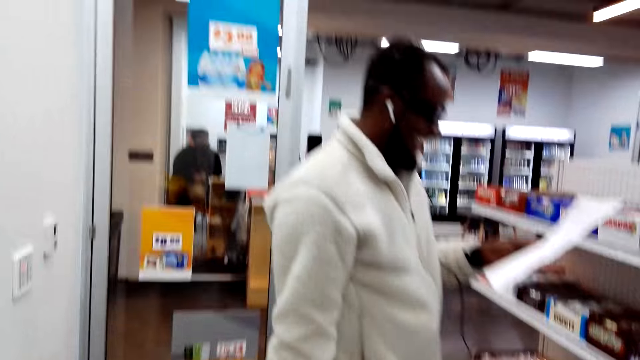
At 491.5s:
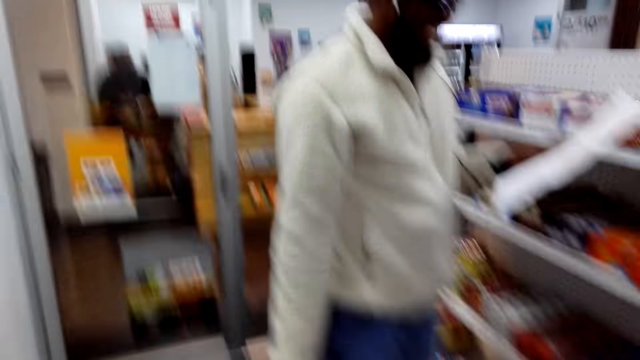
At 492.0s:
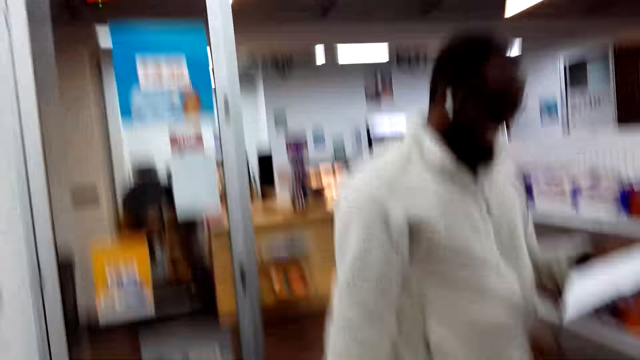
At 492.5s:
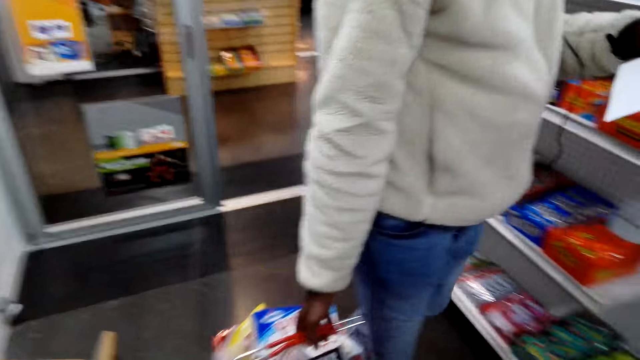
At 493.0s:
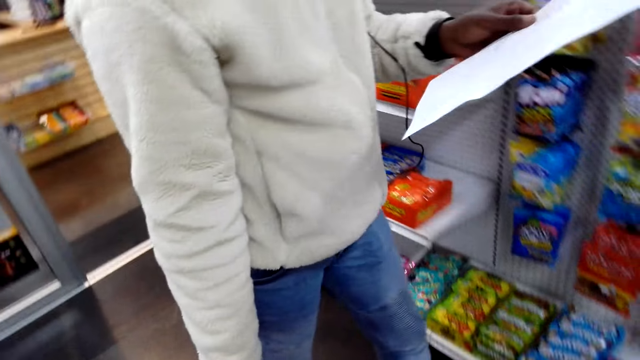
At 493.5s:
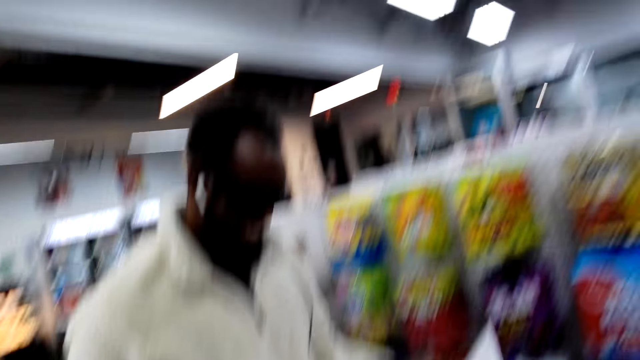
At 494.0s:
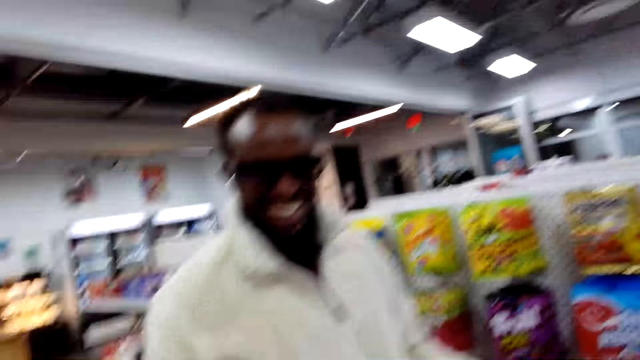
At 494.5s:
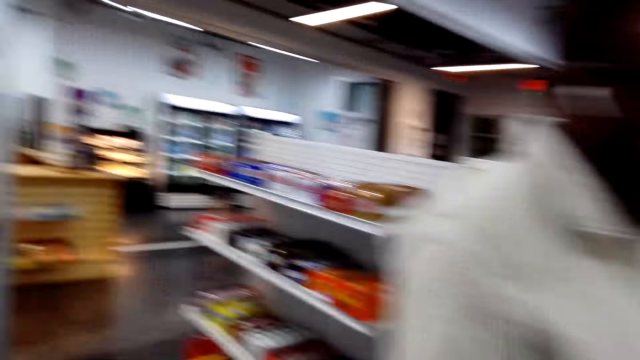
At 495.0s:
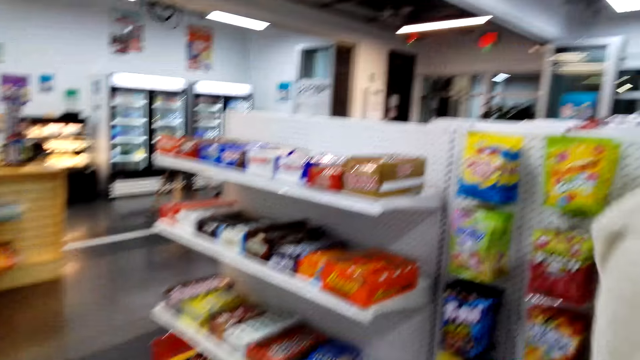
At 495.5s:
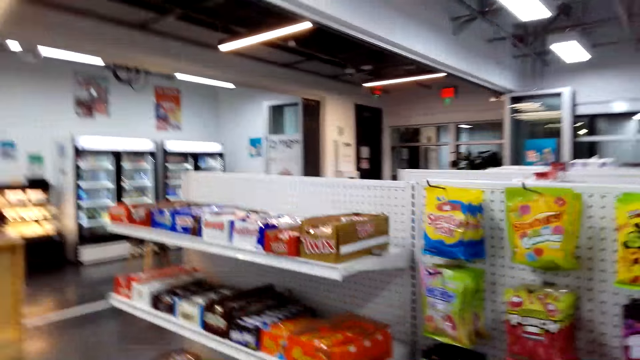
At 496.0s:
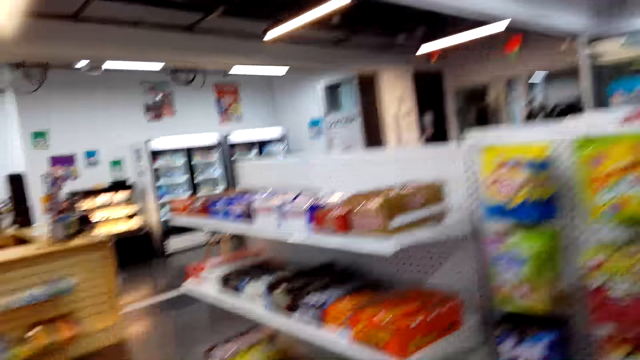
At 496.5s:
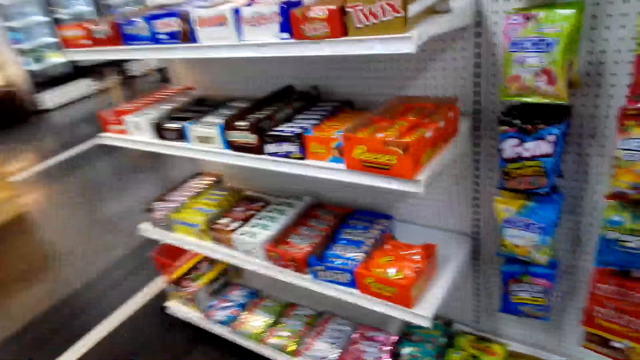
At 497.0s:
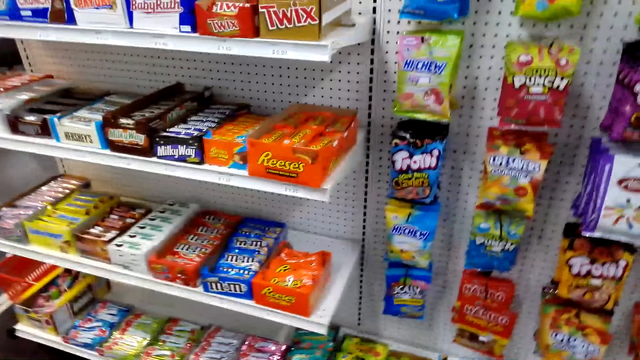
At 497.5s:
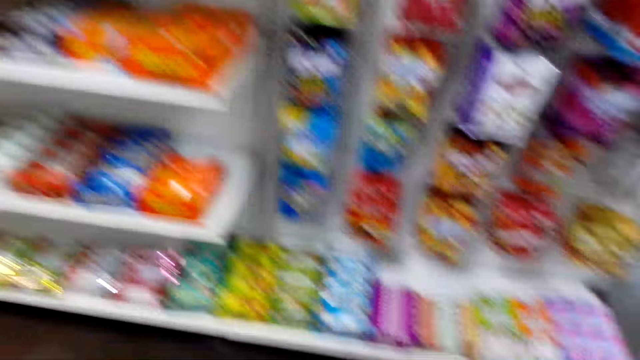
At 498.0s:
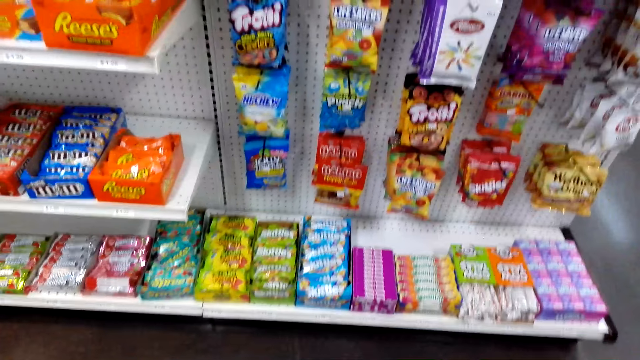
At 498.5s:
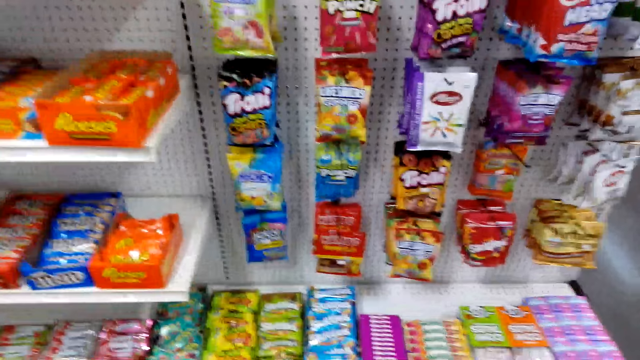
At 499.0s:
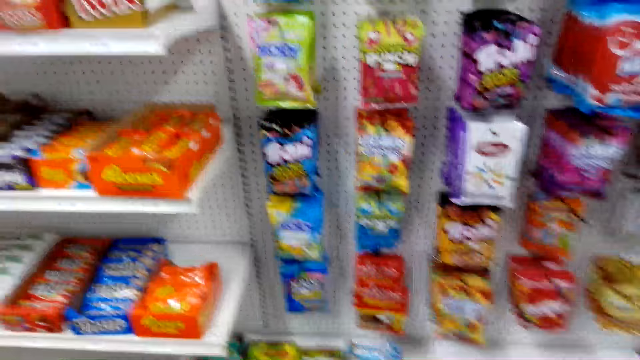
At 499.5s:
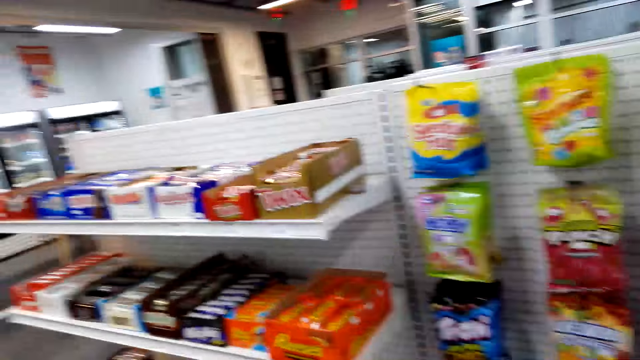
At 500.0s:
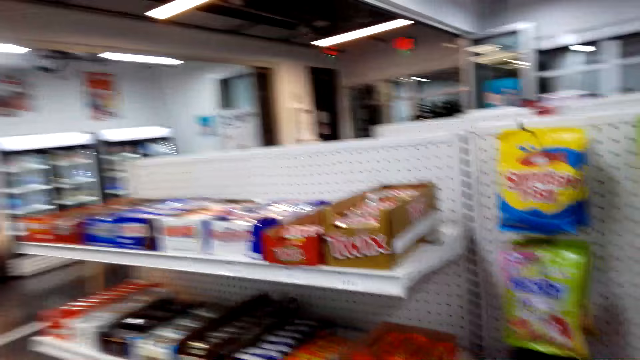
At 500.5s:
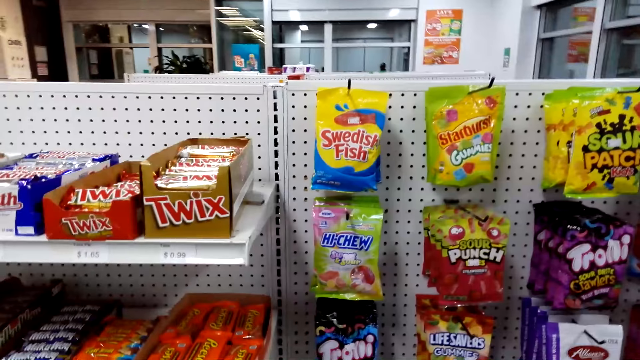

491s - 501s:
A man reads a list. The man walks with the shopping list in his hand. The camera wearer looks around.

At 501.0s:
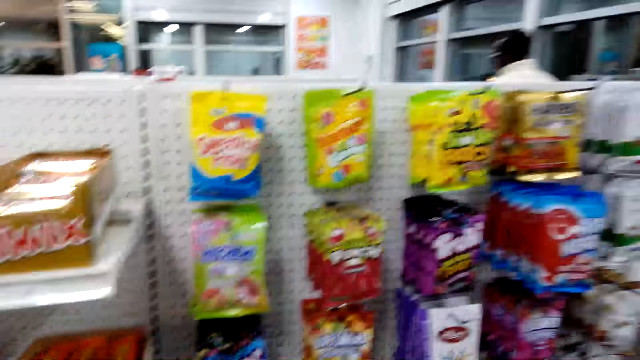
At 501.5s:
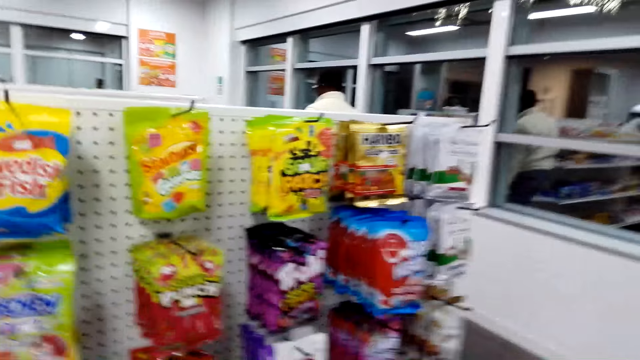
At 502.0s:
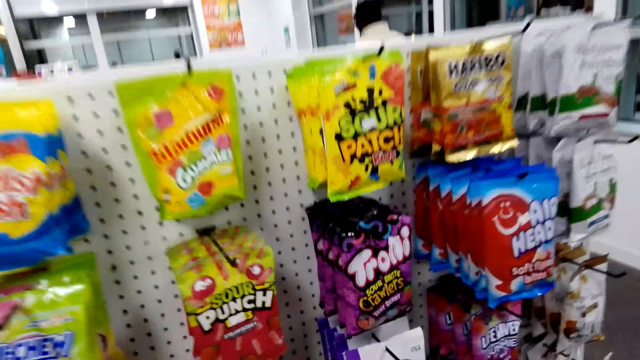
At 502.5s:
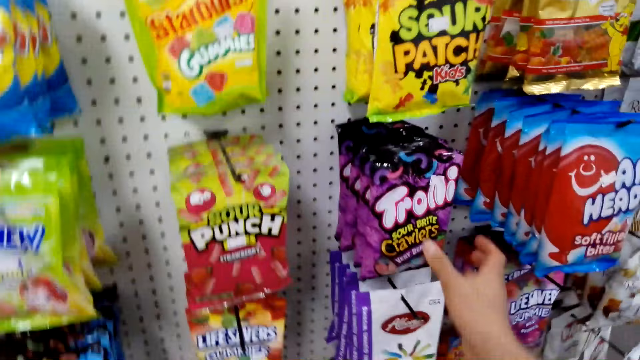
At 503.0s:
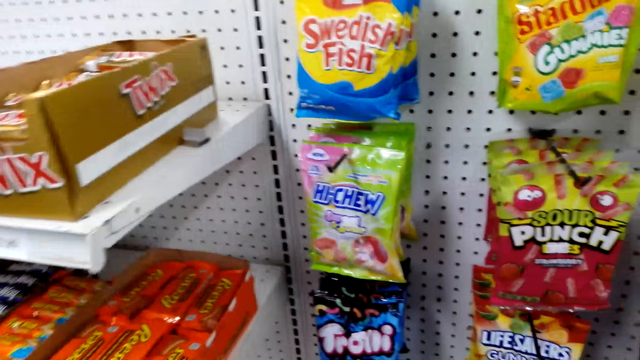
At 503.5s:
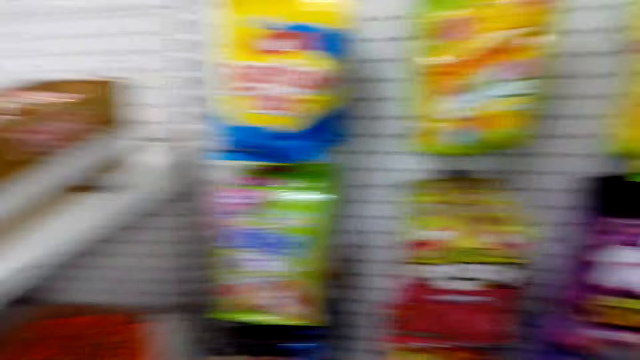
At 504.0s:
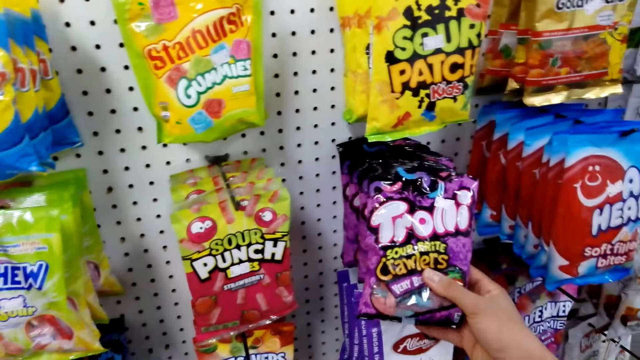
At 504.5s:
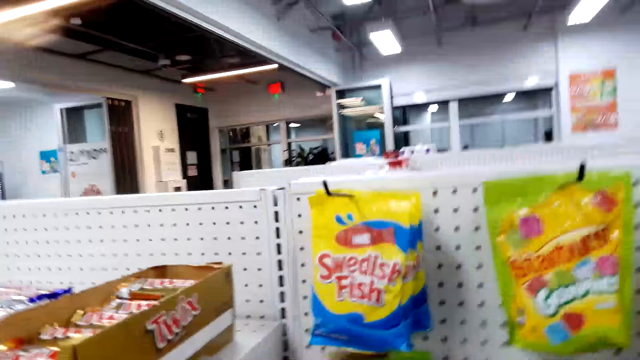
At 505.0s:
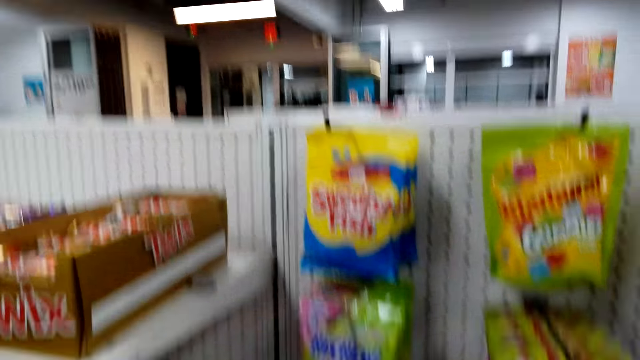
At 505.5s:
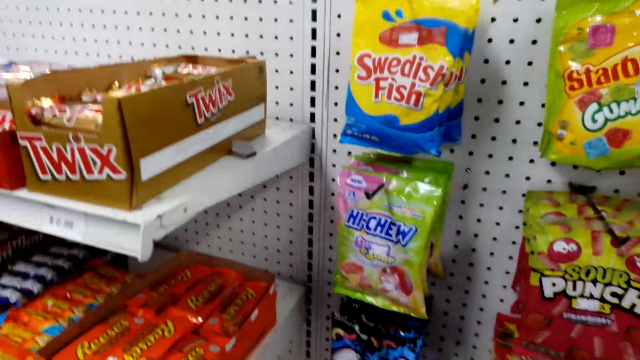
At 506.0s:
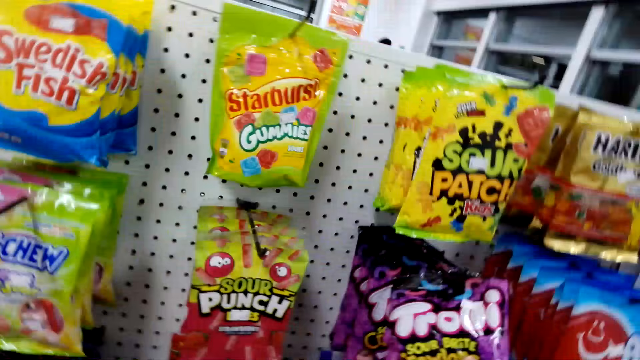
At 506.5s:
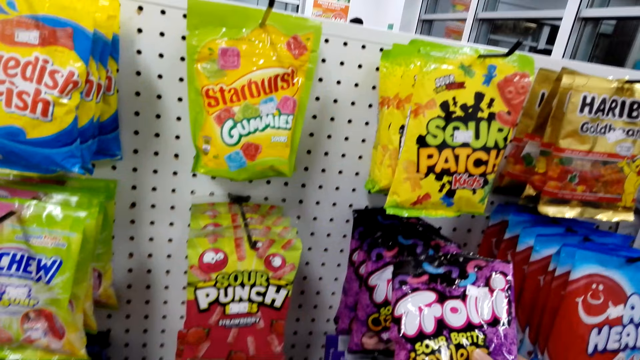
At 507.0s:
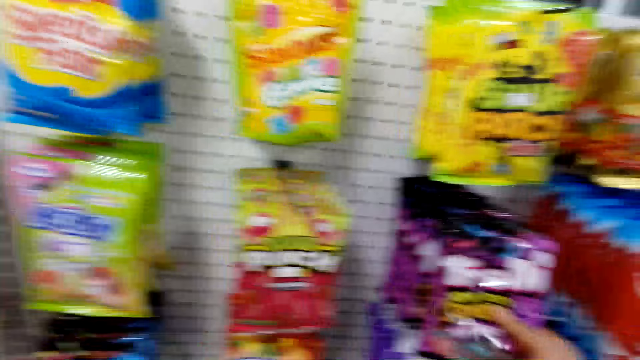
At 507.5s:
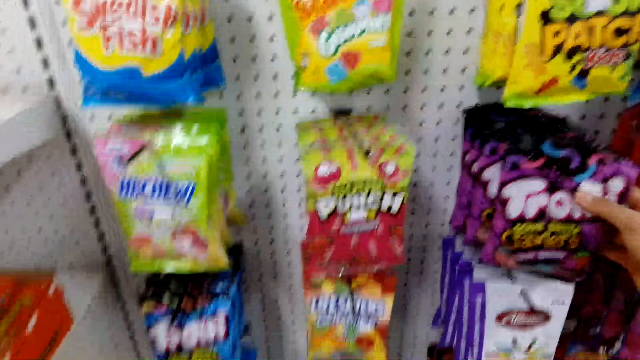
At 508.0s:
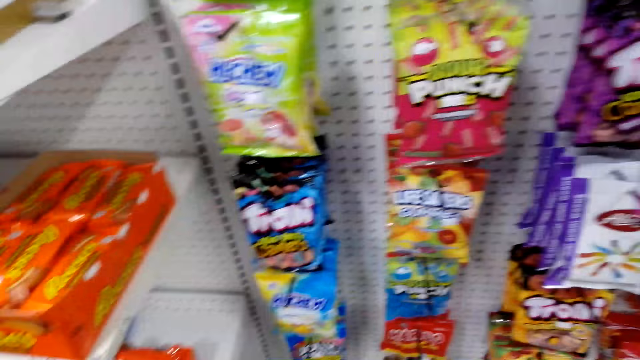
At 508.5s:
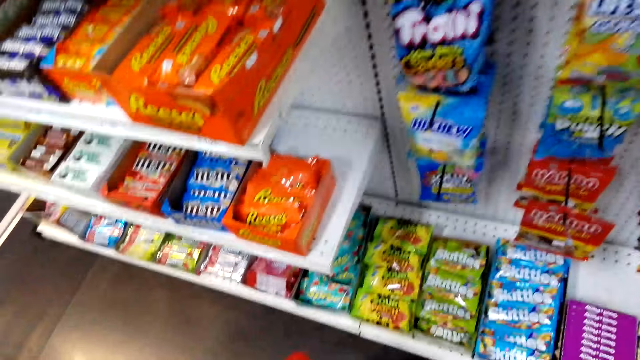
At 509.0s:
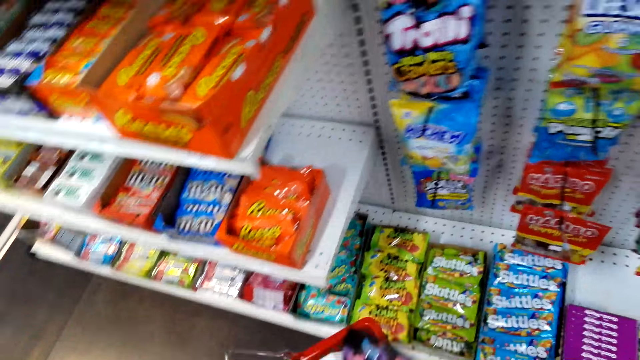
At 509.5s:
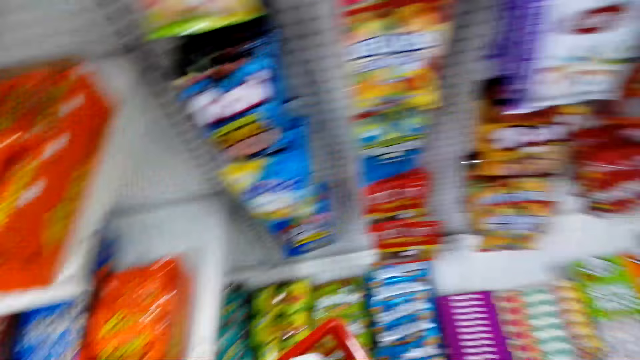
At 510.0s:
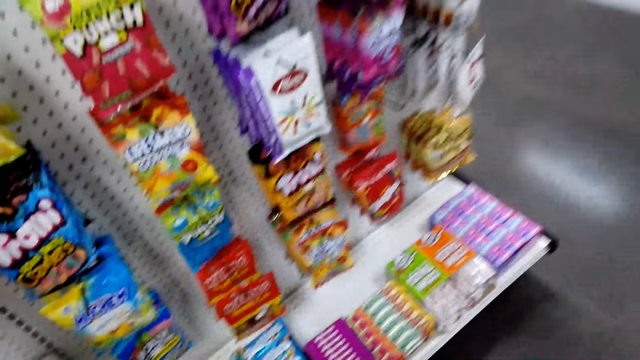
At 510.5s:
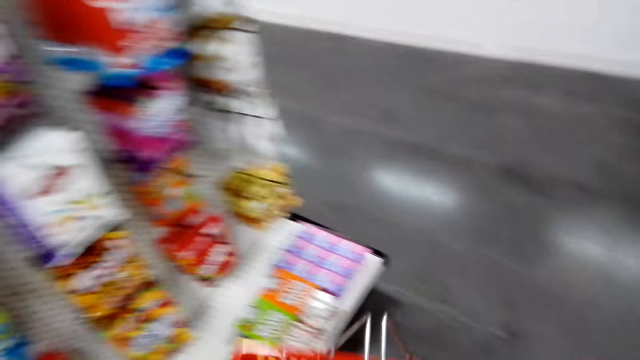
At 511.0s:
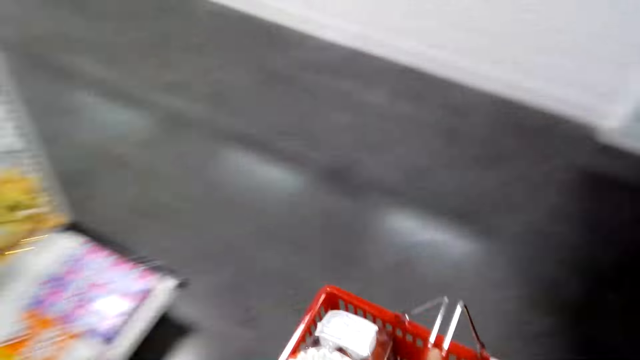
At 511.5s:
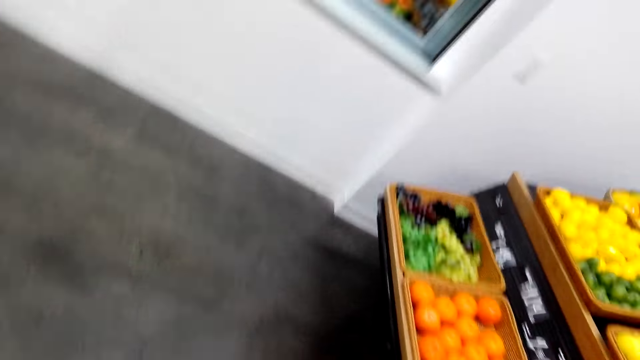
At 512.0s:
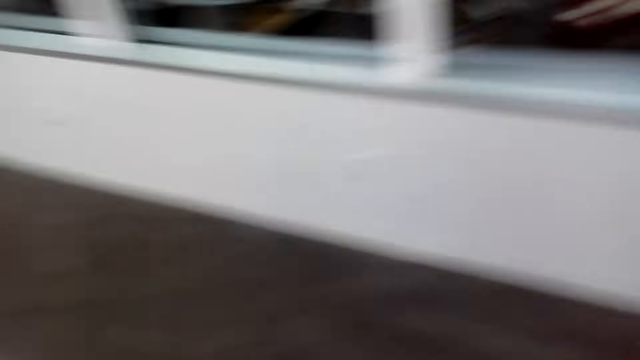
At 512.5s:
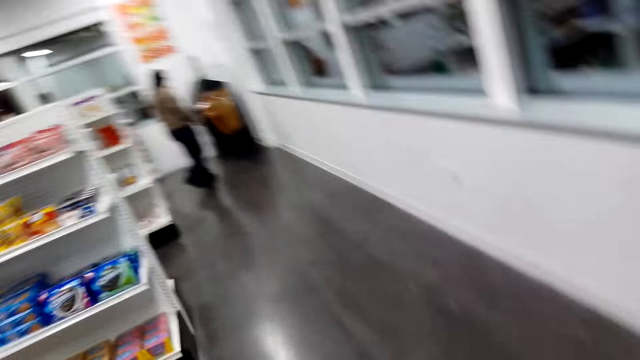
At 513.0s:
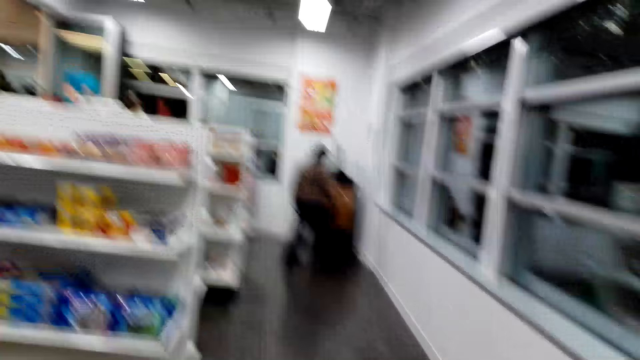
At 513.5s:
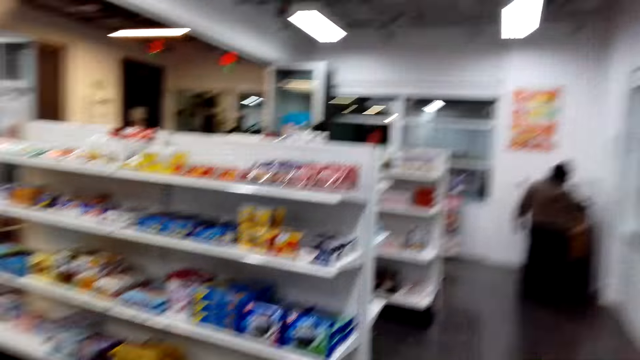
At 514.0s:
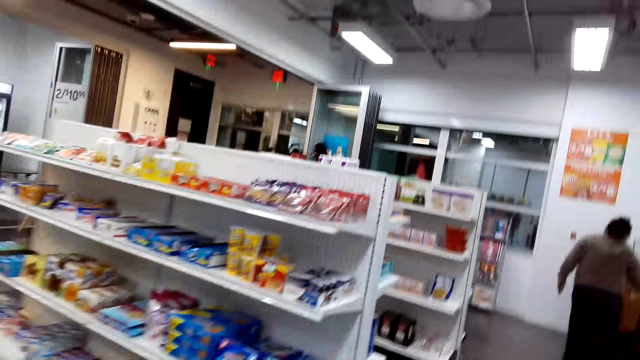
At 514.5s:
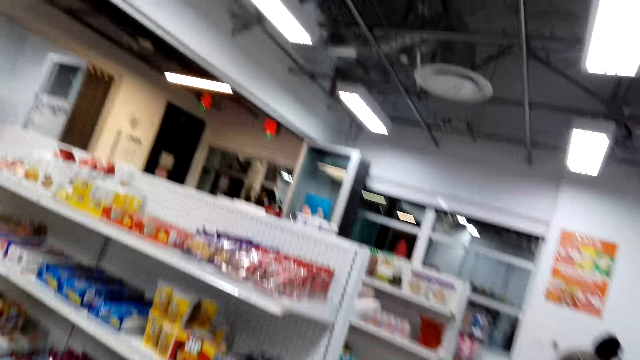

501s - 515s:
The camera wearer holds a Trolli. They pick up a snack from the shelf. They put the Trolli in the shopping basket. They carry the shopping basket and walk around. A man holds something.
